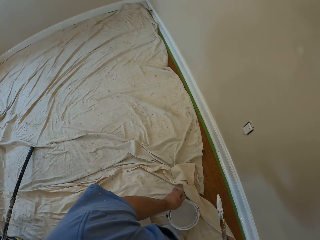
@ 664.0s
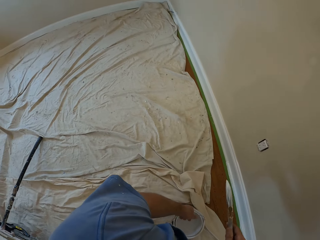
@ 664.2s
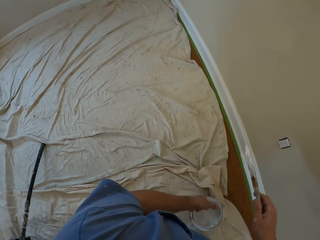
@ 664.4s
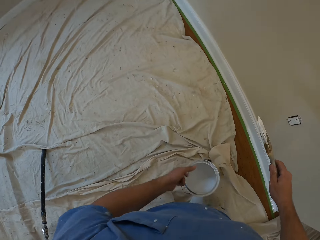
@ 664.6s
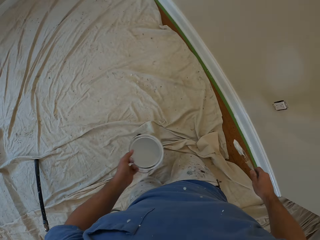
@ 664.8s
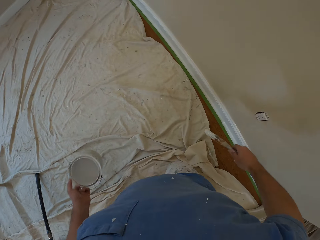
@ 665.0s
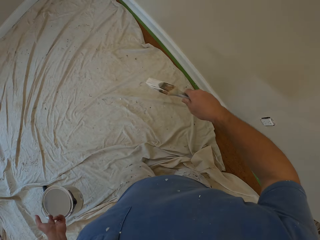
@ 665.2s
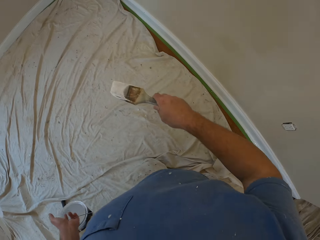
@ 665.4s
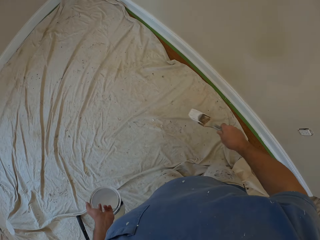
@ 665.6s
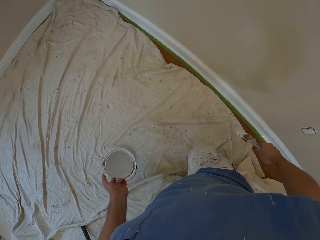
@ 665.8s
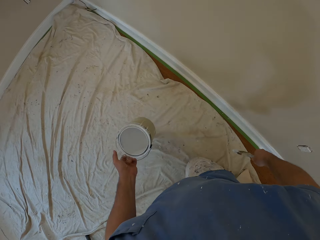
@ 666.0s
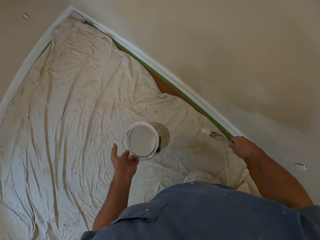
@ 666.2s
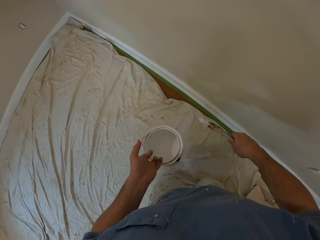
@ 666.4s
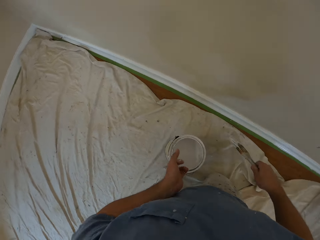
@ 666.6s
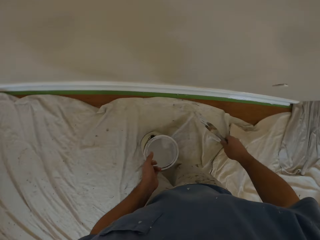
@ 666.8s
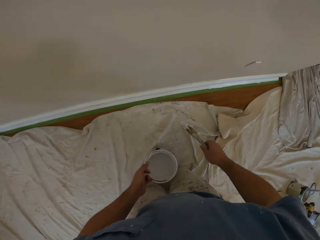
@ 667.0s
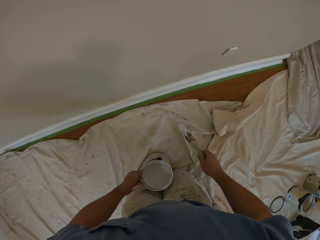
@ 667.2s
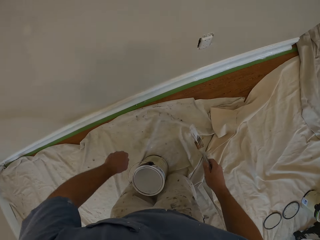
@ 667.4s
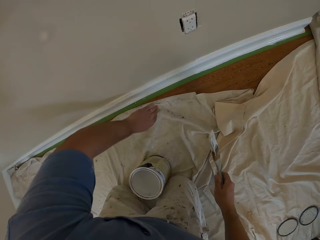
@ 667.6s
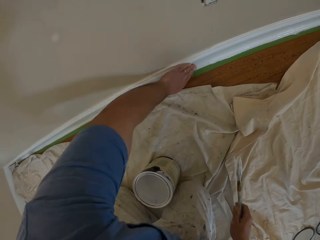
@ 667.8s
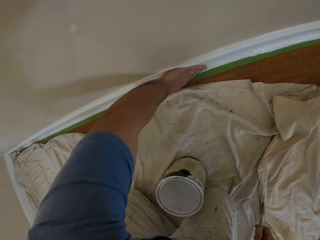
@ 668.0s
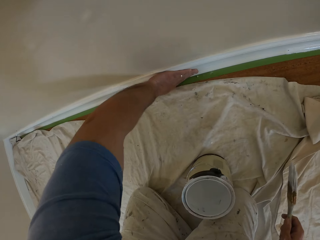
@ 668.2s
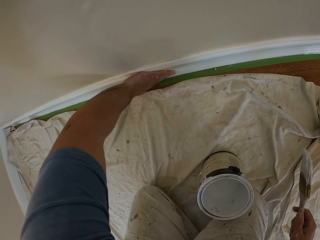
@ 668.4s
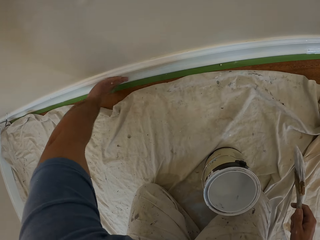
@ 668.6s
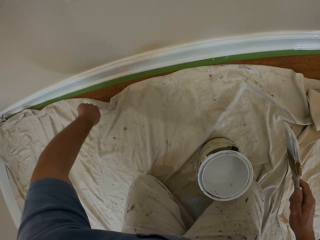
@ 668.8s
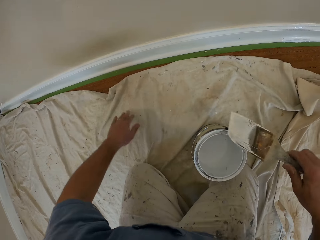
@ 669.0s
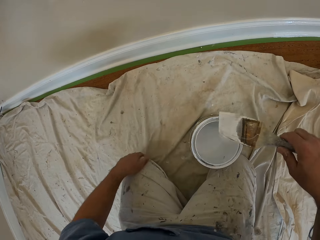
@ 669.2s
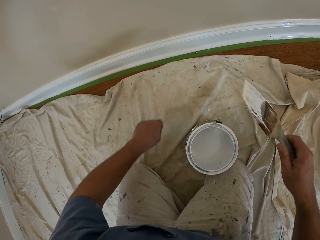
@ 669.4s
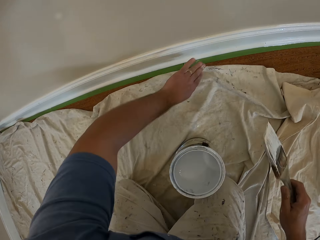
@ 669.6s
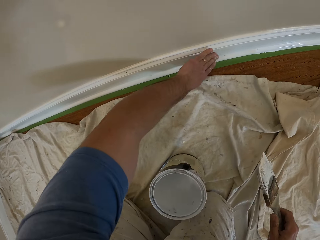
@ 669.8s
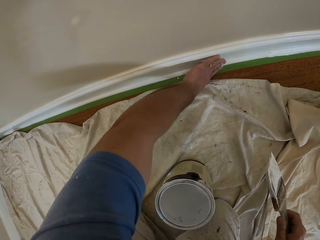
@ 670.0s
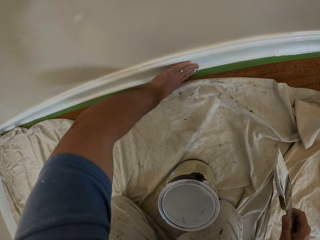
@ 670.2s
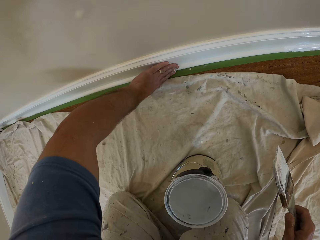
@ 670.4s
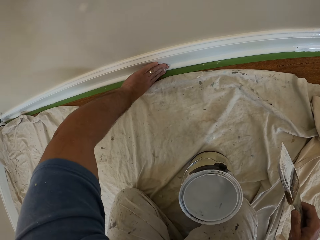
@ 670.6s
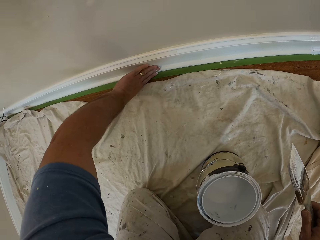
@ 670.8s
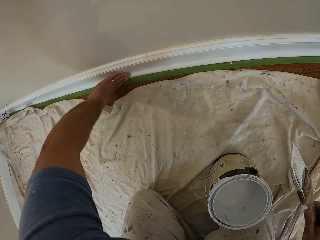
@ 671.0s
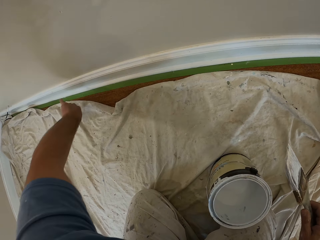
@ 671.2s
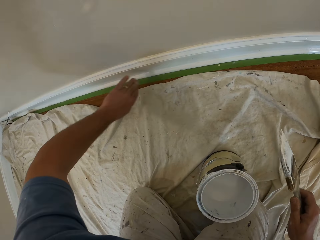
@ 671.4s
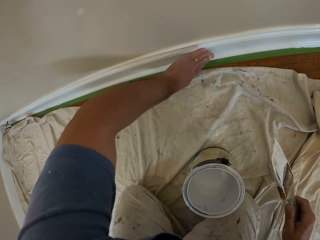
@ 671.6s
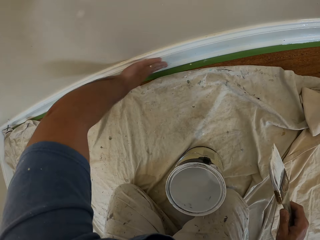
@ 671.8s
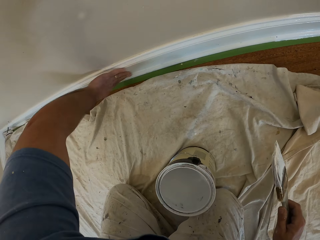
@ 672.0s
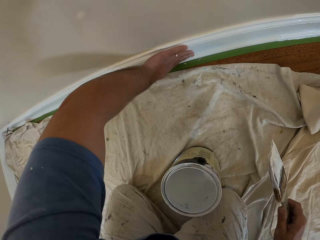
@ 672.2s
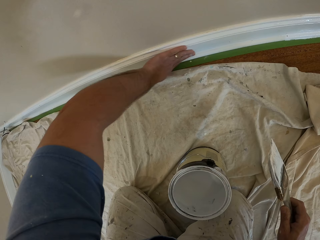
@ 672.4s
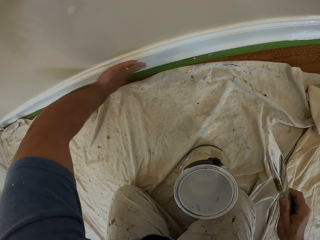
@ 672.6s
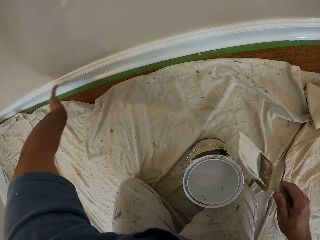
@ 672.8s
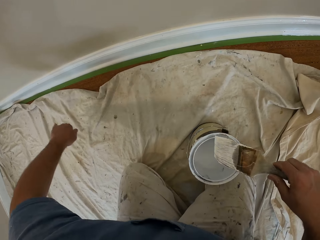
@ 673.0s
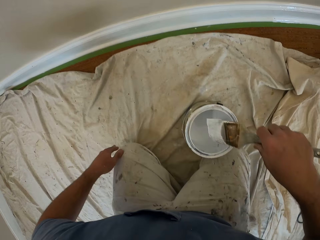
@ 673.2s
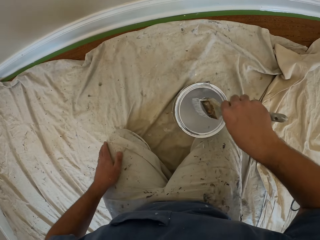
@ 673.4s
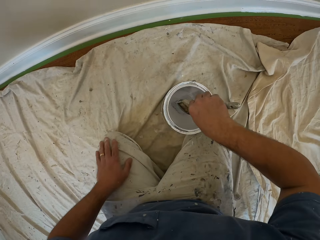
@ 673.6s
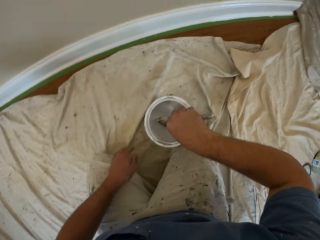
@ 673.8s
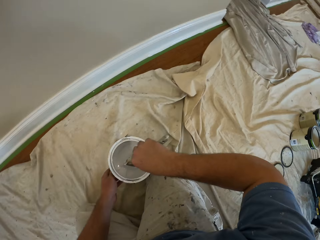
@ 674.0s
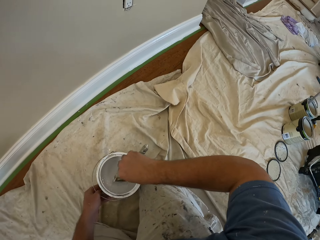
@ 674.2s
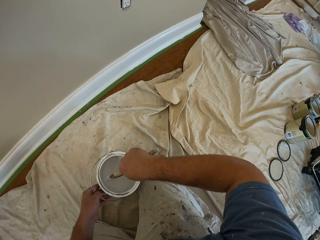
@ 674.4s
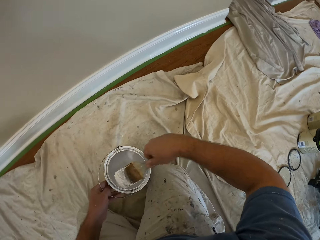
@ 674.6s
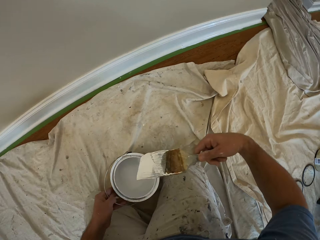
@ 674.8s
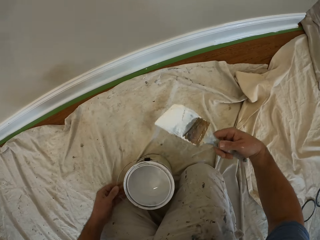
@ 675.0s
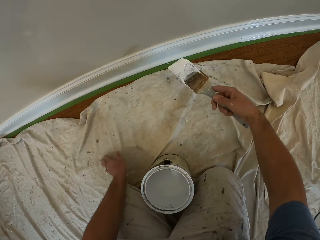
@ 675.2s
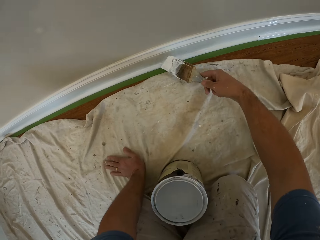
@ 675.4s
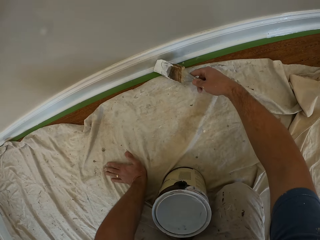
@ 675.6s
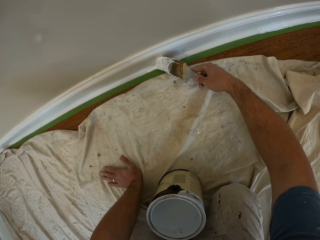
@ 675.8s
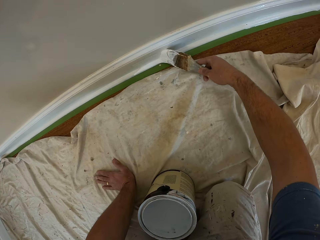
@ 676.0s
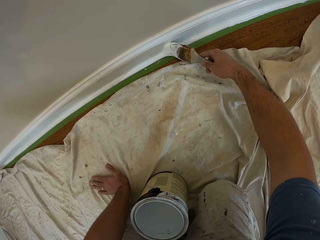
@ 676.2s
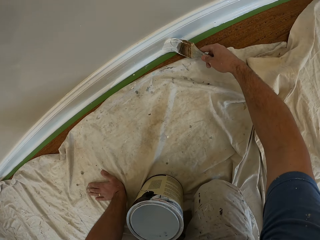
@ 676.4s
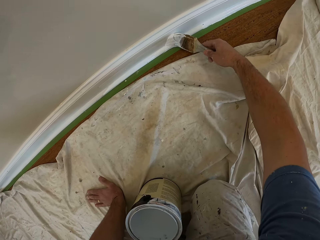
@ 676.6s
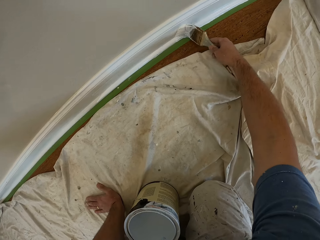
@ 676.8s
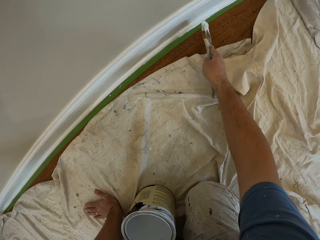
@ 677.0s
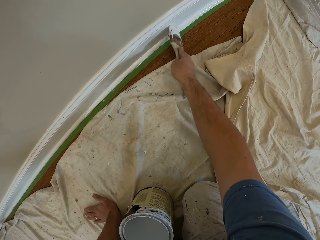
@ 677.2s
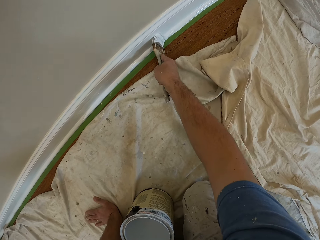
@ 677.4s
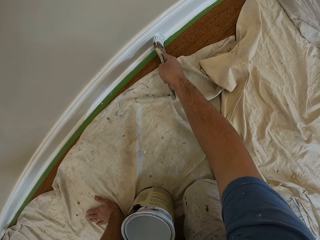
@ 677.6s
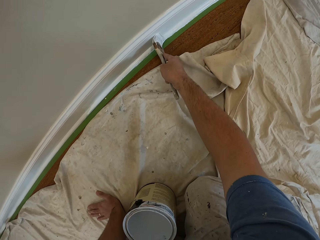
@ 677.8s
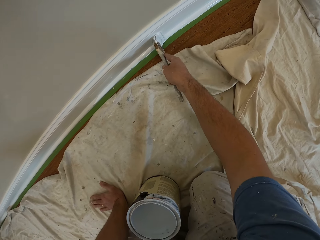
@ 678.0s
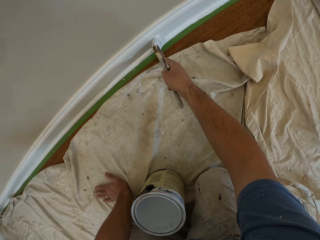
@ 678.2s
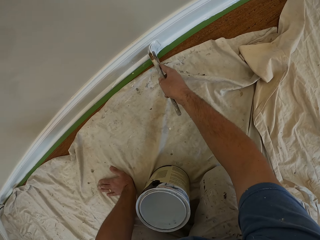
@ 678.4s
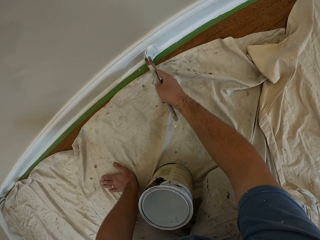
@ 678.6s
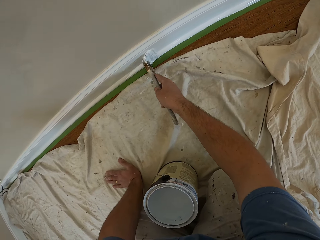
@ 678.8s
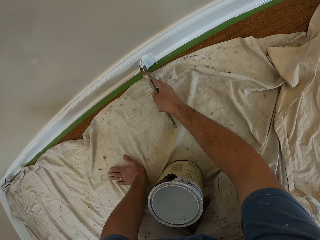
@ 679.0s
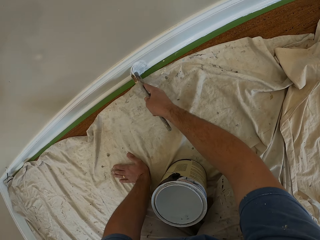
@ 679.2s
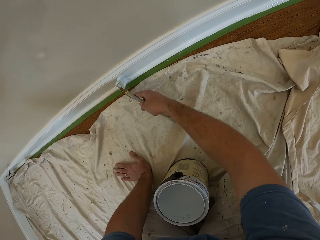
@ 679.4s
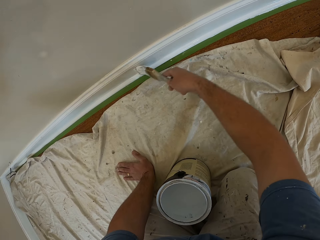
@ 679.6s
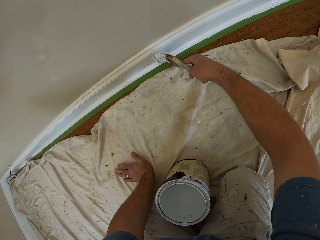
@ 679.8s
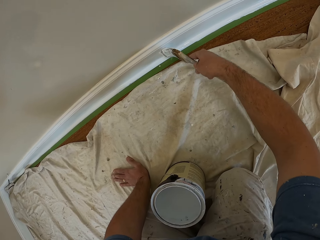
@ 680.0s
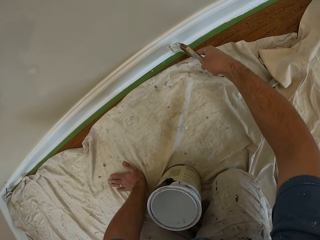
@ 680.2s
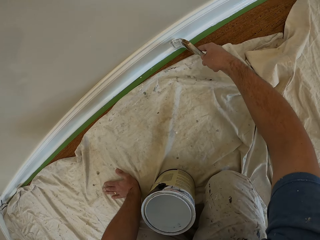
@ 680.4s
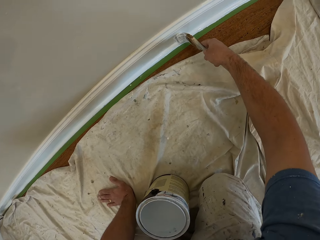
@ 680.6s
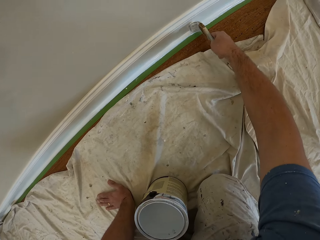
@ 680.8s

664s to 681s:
The camera wearer picks up the aluminum paint bucket with his left hand. He crawls forward, moving around with his knees. He drops the aluminum paint bucket on the floor. He wipes the cornice or baseboard with his left hand. He brushes the baseboard using his hand repeatedly. He scoops paint inside the aluminum paint bucket with the paintbrush in his right hand. He shakes the brush in paint. He paints the cornice.

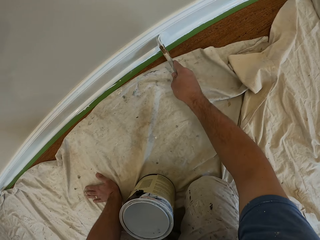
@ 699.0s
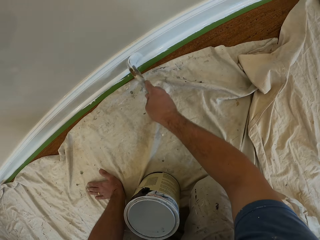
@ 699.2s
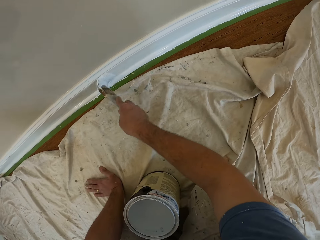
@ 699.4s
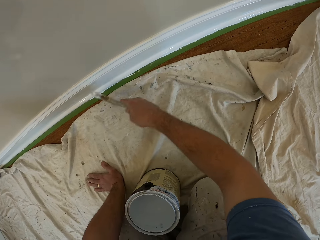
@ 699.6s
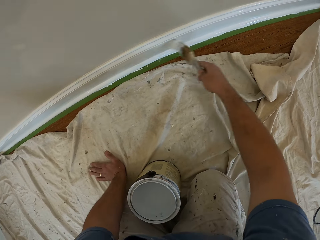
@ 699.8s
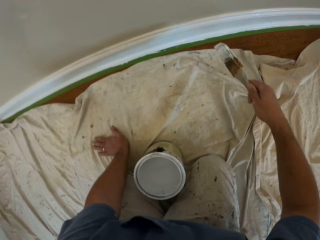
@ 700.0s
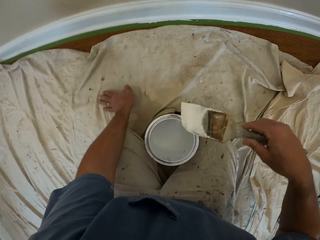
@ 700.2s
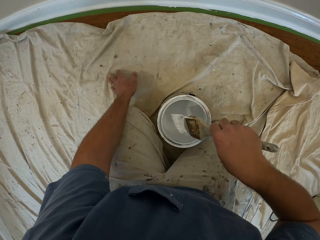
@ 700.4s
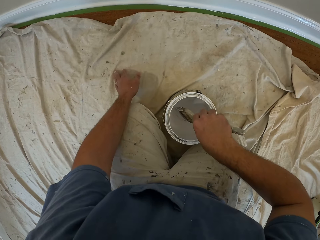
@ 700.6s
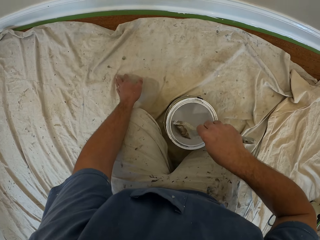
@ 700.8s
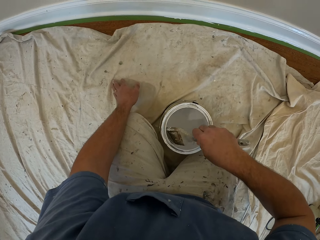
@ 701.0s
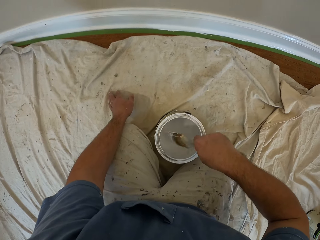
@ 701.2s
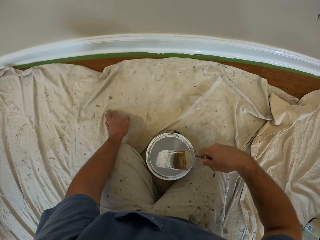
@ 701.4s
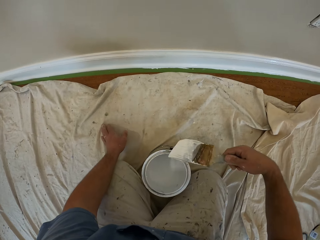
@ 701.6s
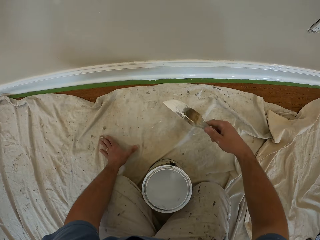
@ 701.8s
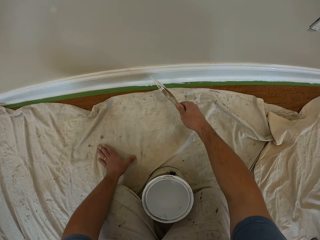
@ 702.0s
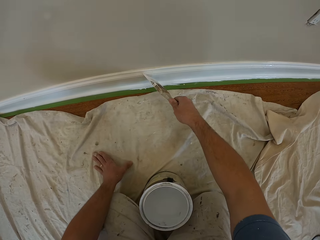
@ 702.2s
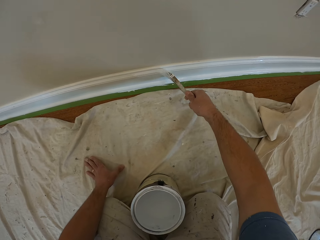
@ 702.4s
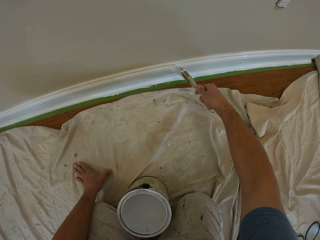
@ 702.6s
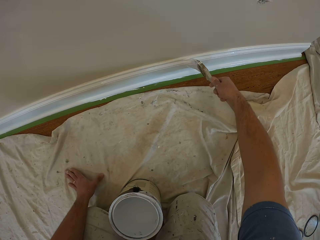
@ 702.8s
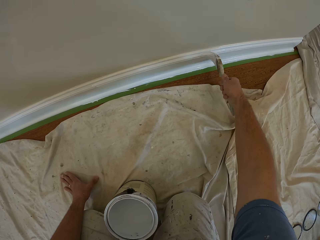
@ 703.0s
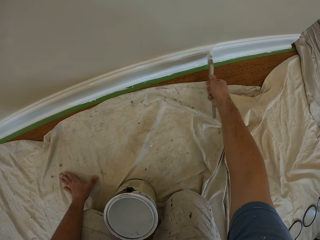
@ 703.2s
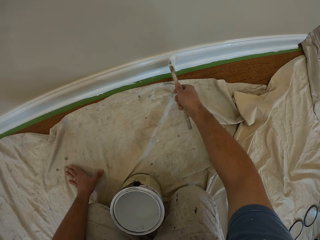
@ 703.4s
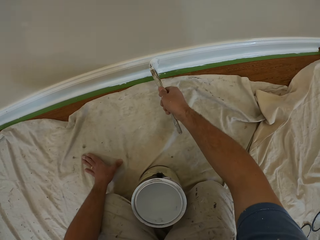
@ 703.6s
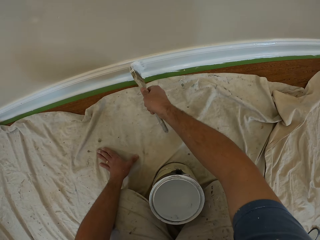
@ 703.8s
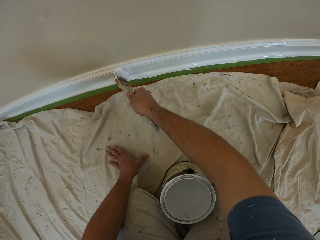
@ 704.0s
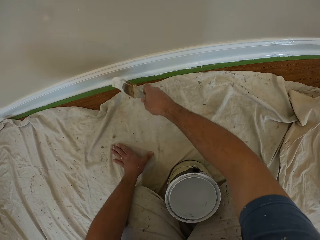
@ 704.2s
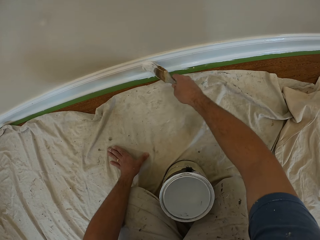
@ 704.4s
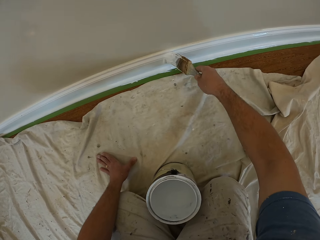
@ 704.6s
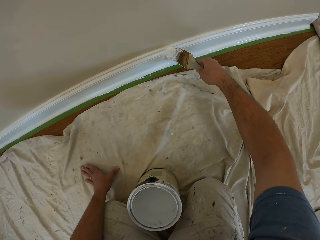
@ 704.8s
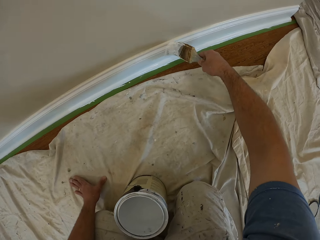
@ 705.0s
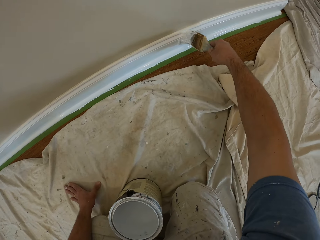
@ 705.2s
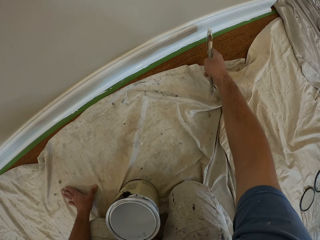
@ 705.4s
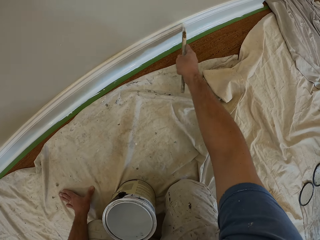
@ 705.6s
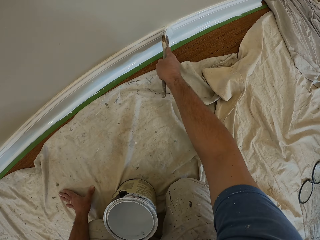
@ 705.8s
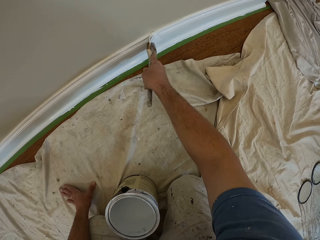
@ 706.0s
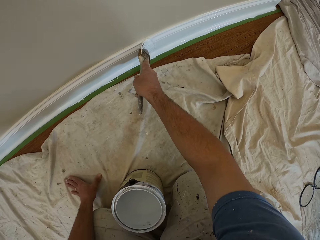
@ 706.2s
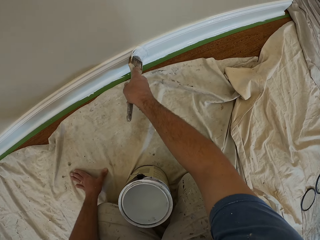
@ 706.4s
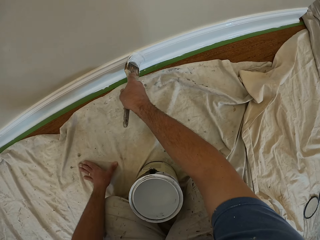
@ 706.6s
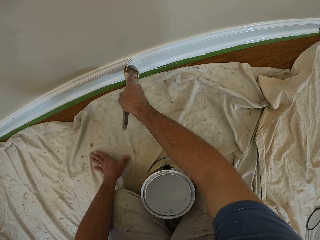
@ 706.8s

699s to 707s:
The camera wearer scoops paint inside the aluminum paint bucket with the paintbrush in his right hand. He paints the cornice or baseboard.
